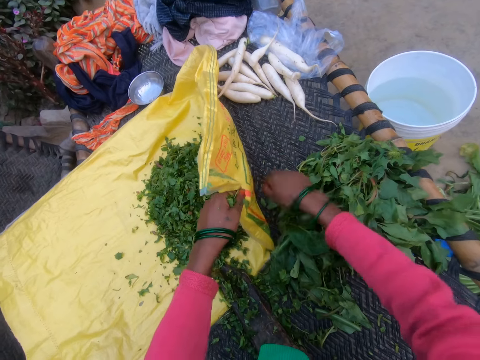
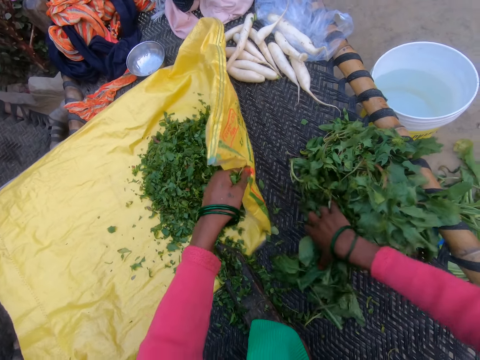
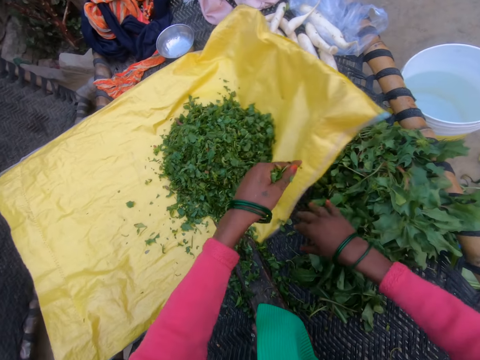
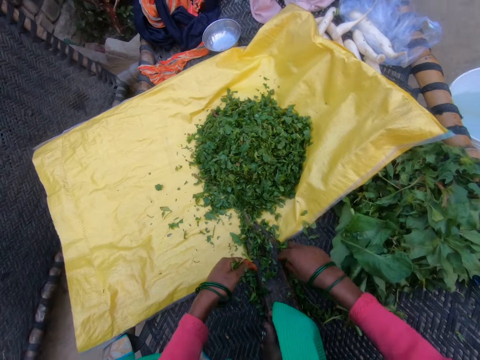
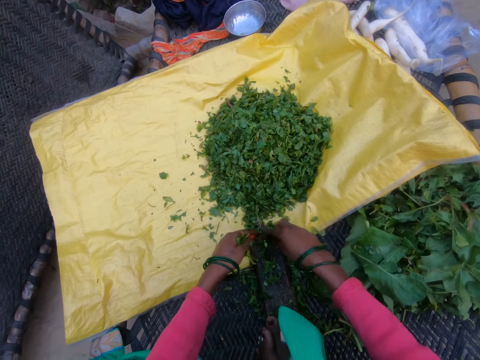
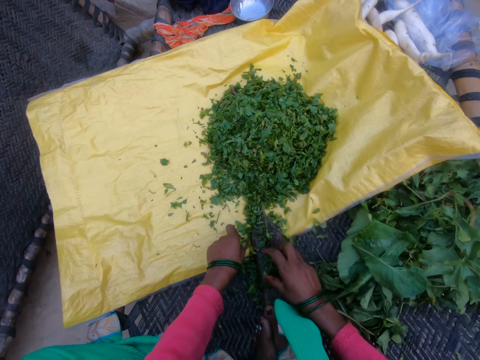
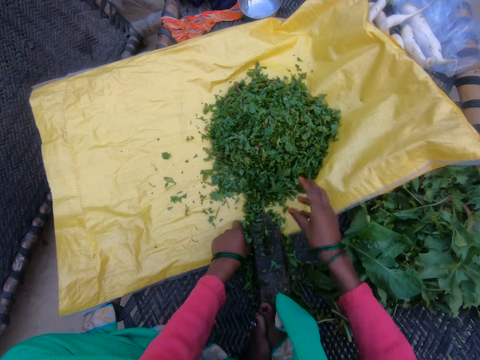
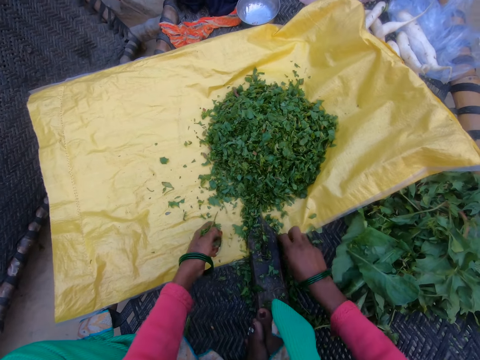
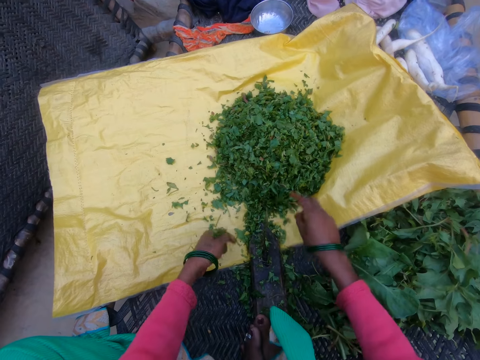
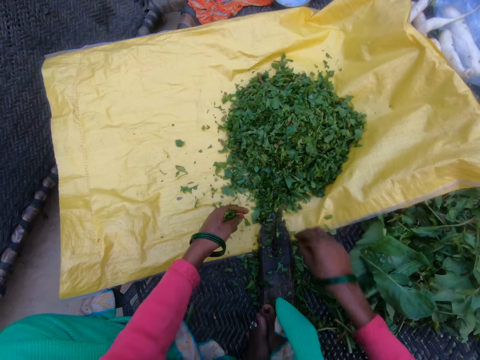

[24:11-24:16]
The camera wearer holds a sack.

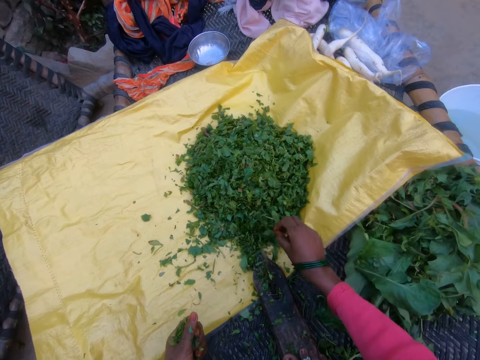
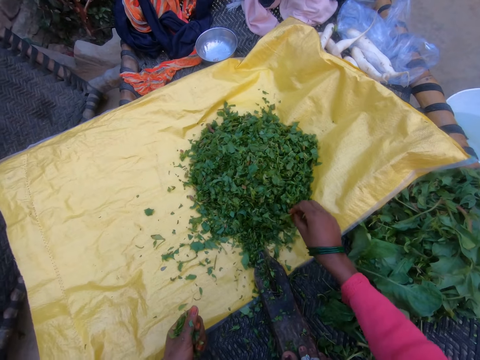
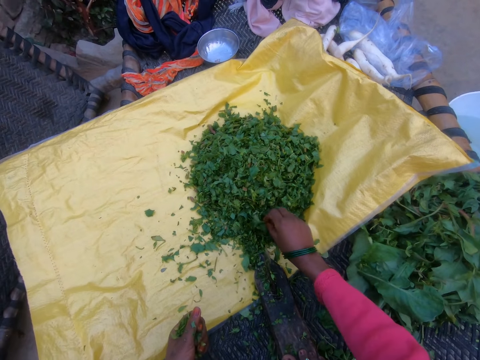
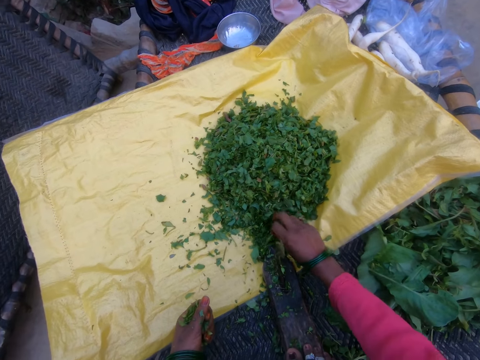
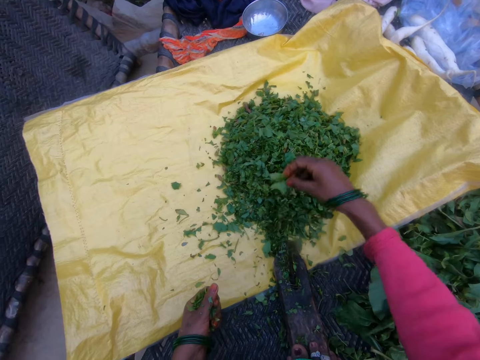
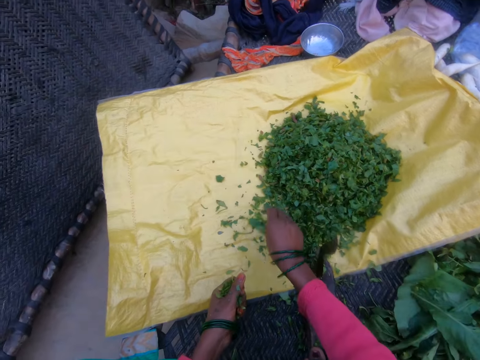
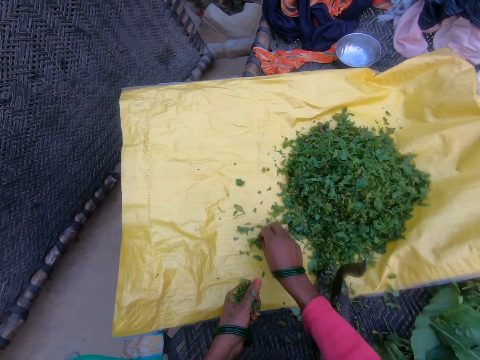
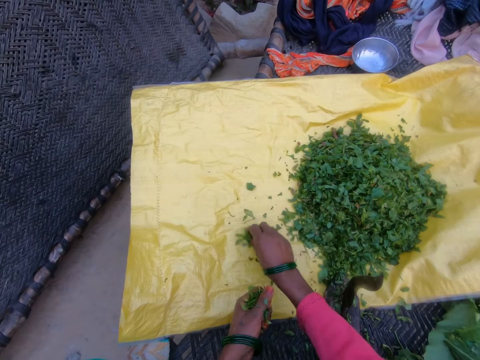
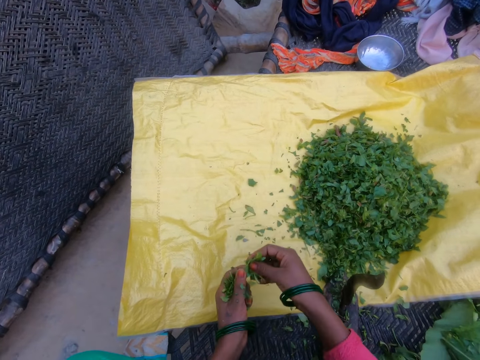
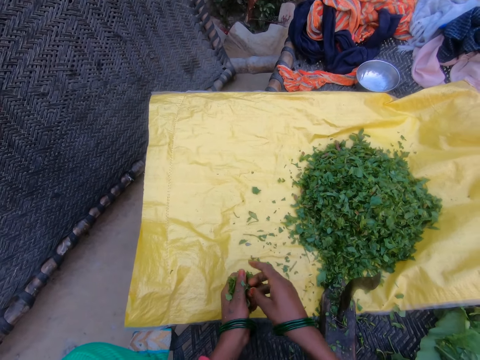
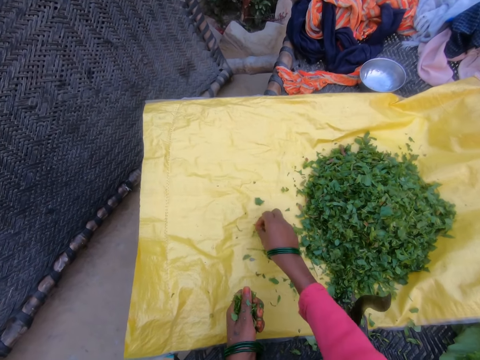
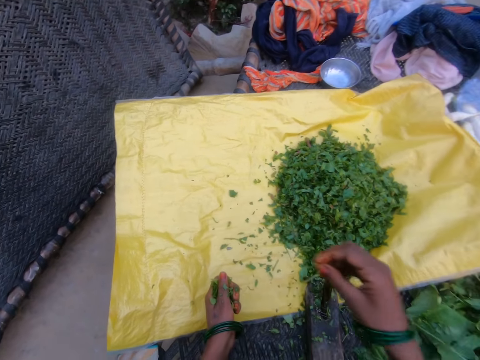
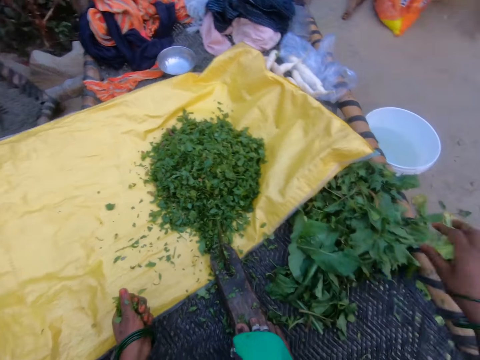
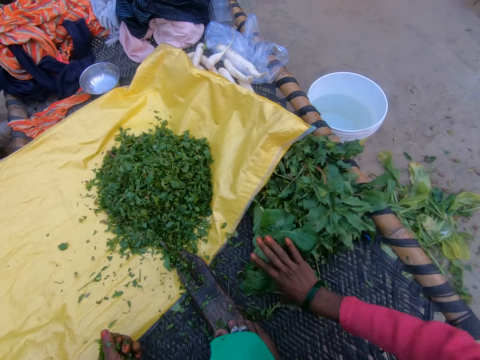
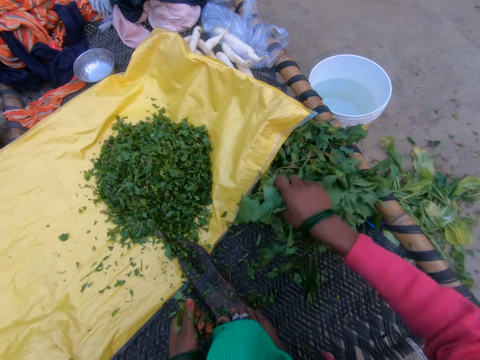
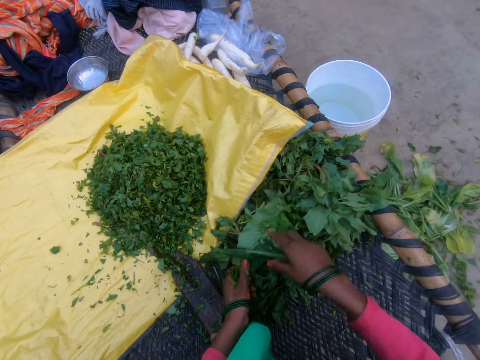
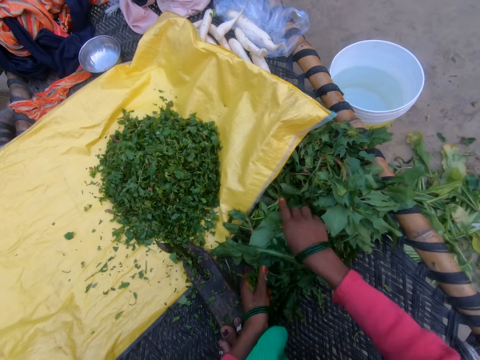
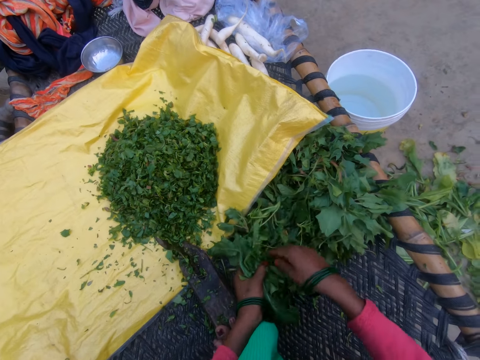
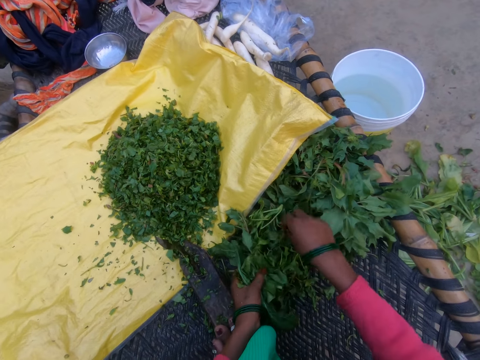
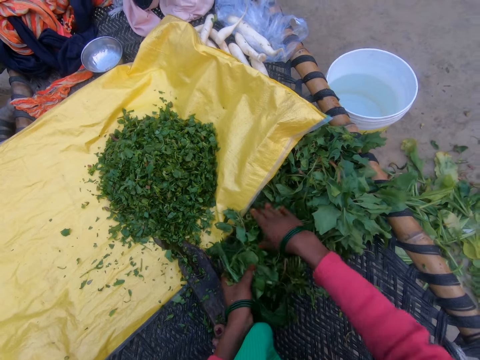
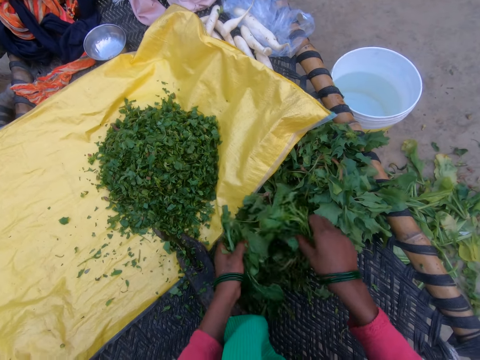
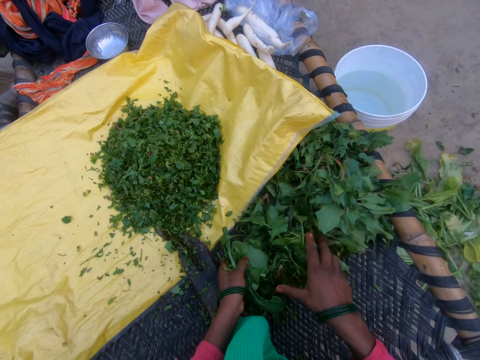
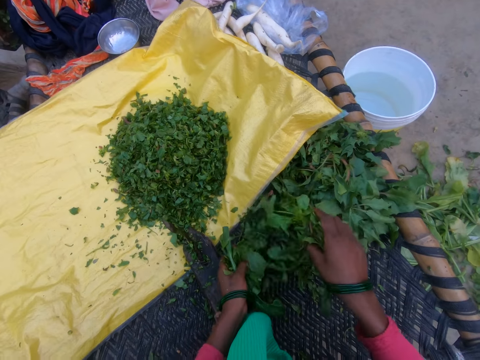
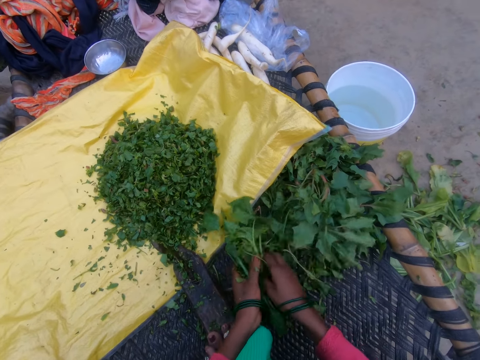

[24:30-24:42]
The camera wearer arranges cut vegetables. They hold a vegetable. They gather plucked vegetables.

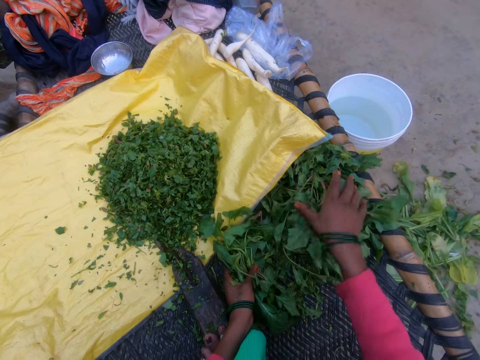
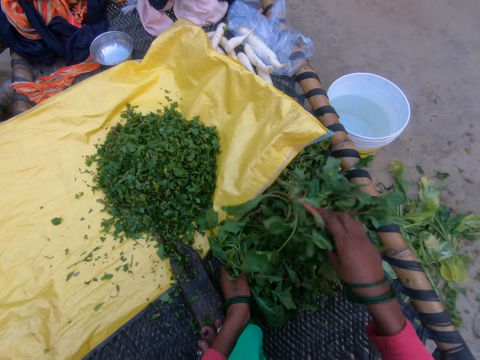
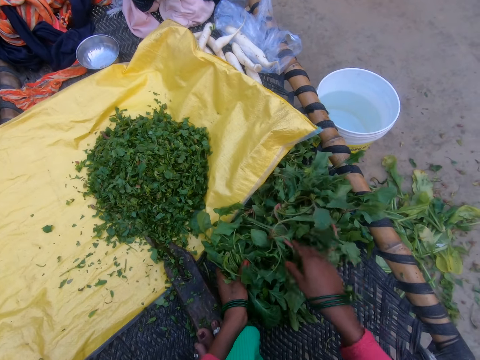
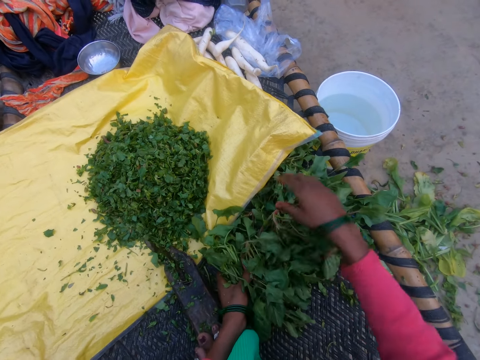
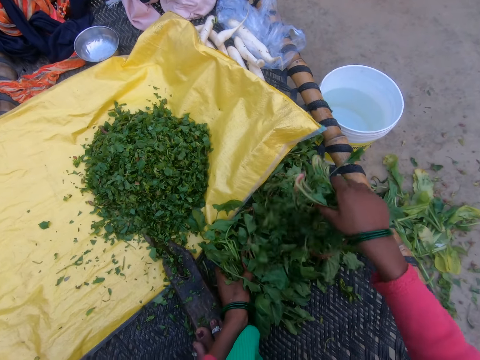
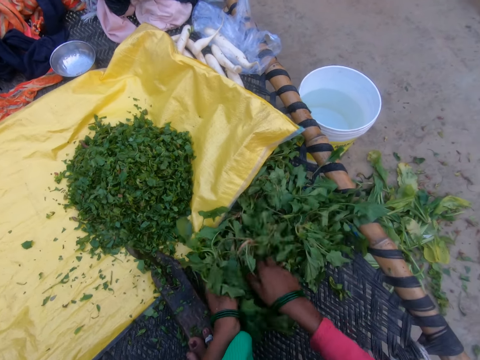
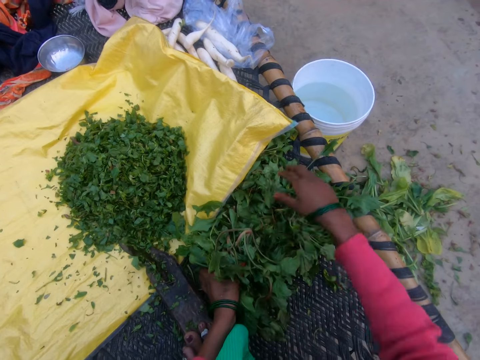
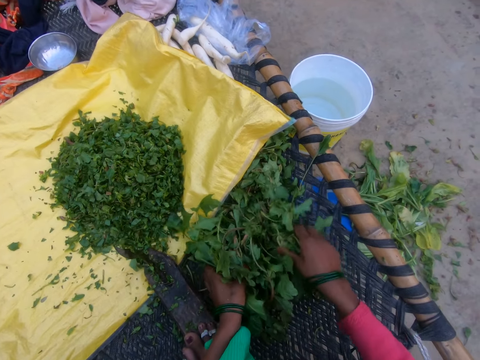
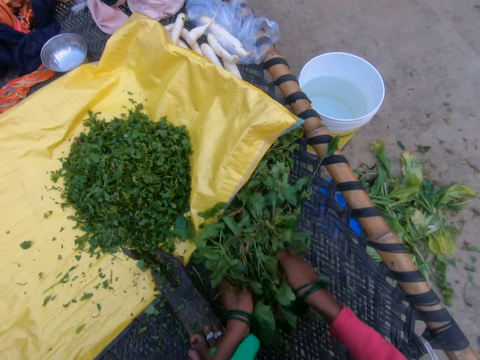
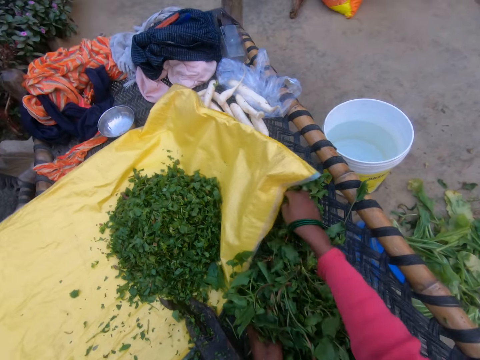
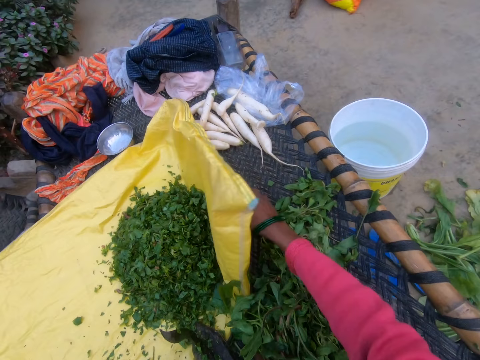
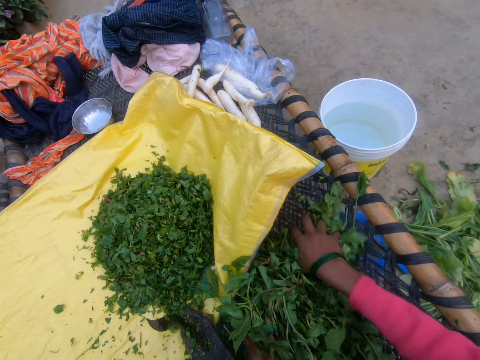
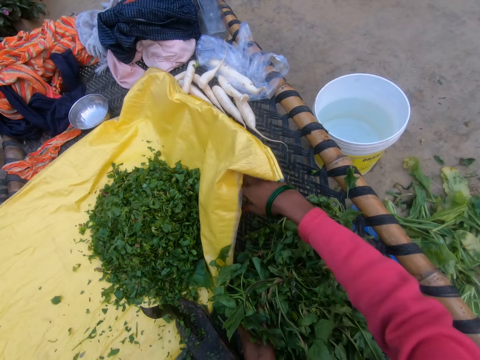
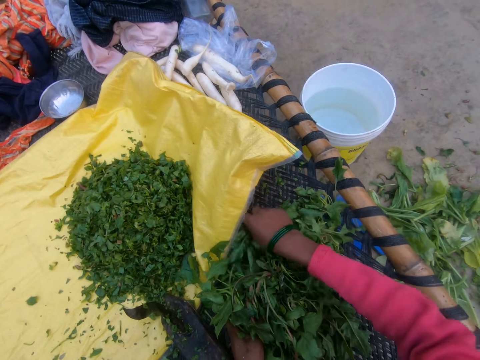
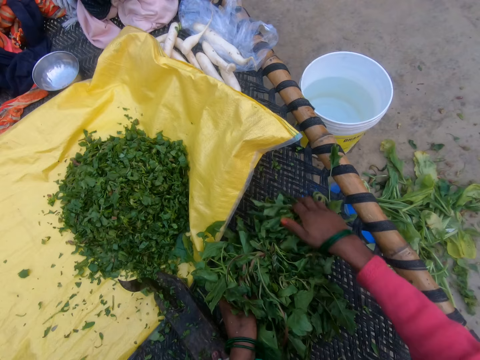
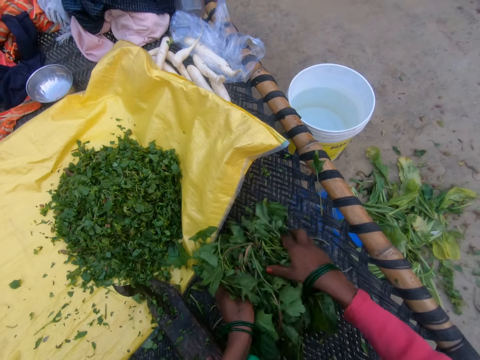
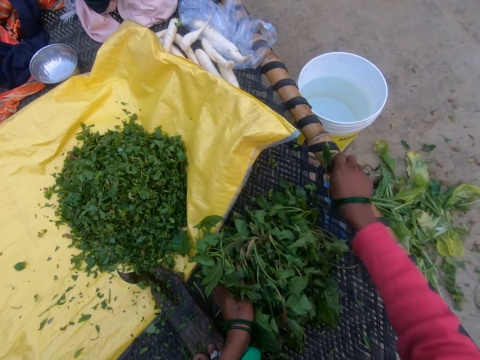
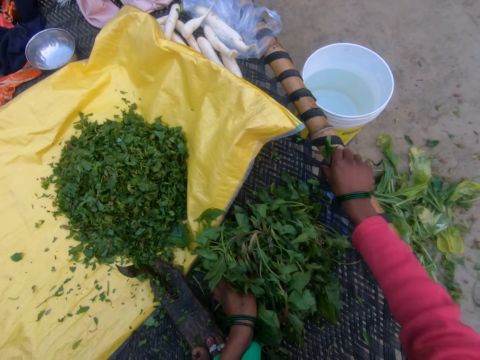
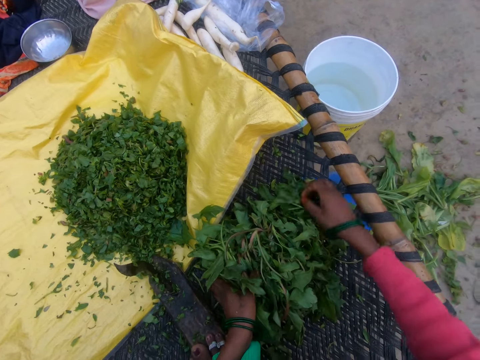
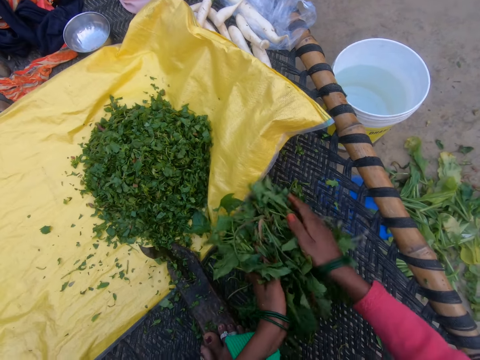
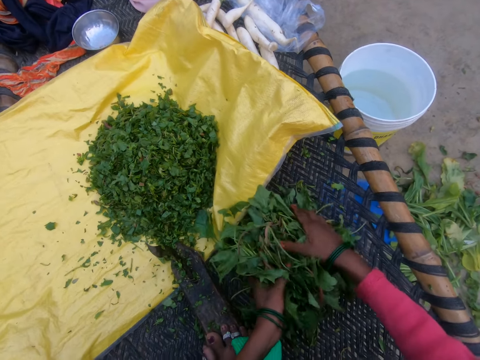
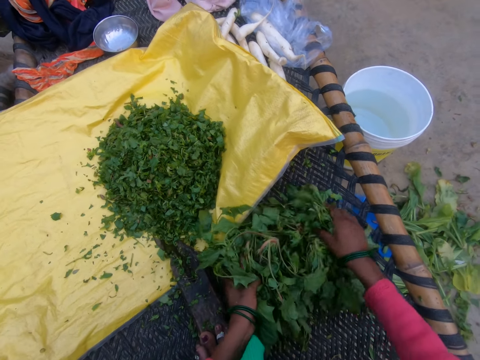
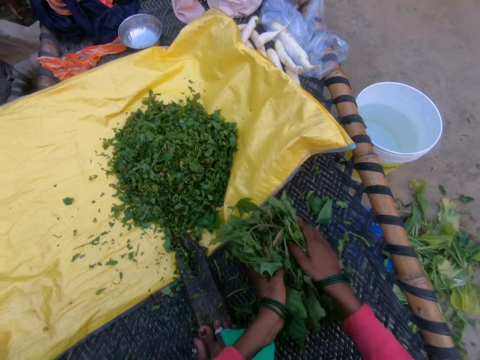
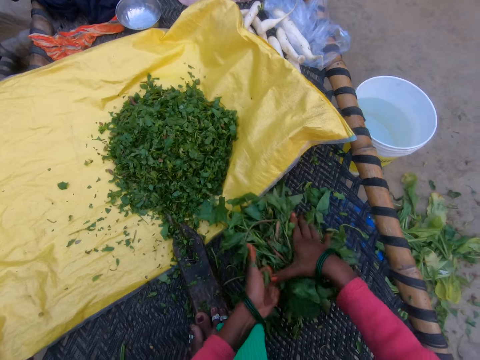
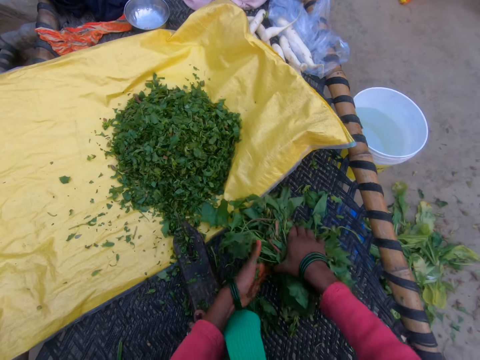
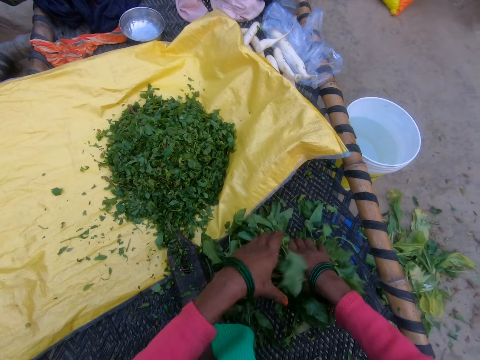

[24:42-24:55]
The camera wearer holds the vegetable.
